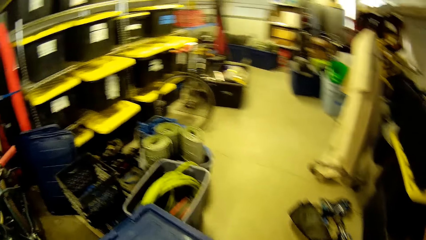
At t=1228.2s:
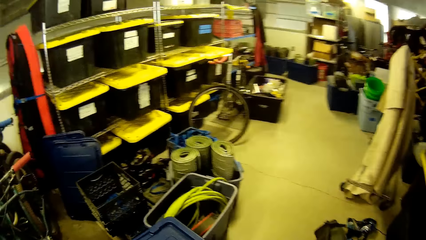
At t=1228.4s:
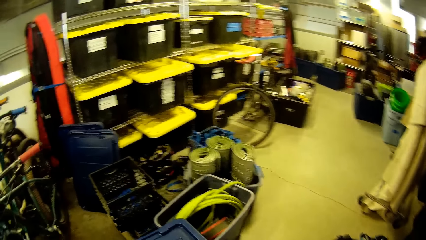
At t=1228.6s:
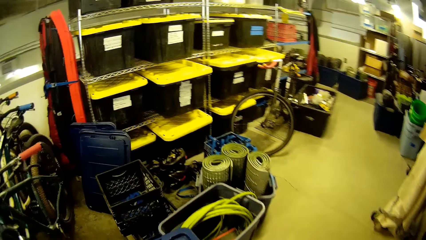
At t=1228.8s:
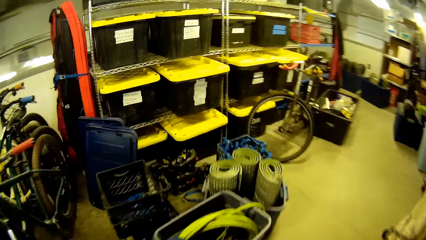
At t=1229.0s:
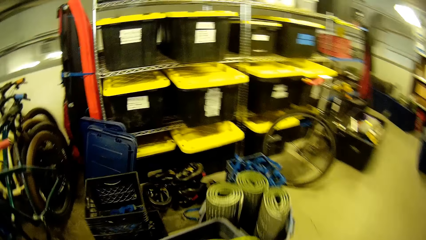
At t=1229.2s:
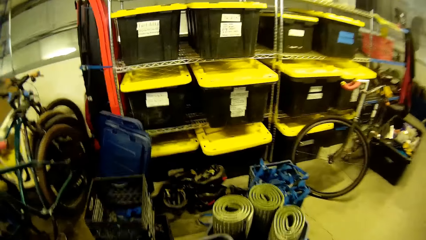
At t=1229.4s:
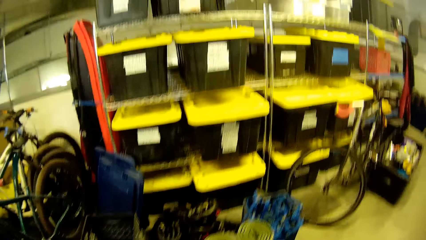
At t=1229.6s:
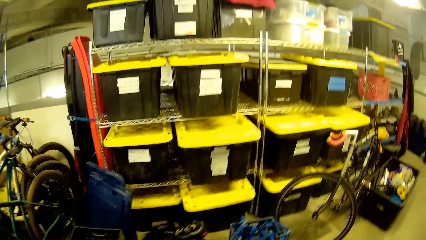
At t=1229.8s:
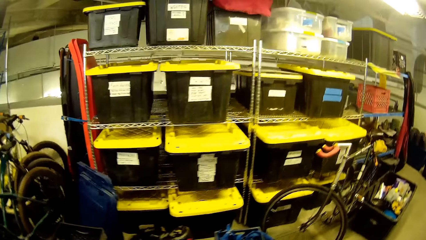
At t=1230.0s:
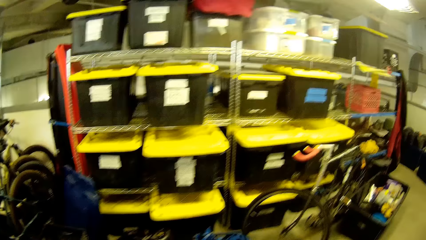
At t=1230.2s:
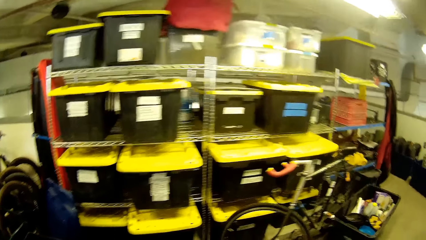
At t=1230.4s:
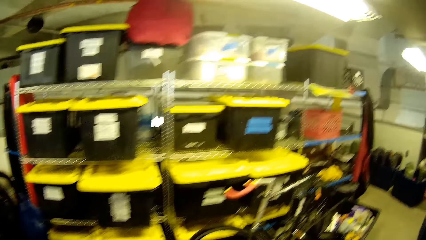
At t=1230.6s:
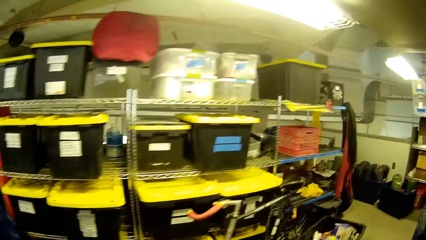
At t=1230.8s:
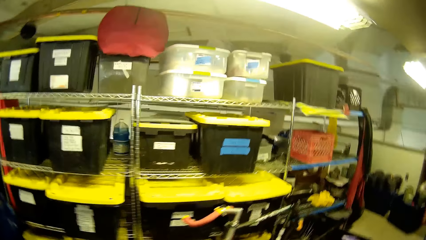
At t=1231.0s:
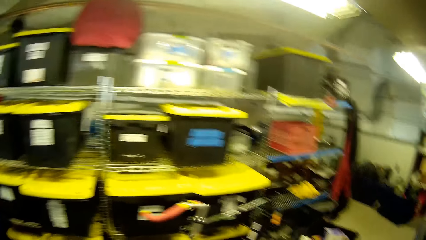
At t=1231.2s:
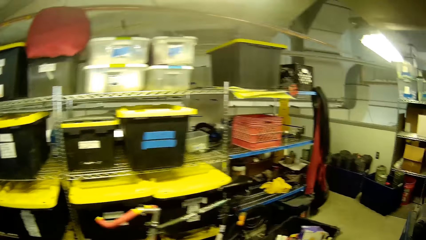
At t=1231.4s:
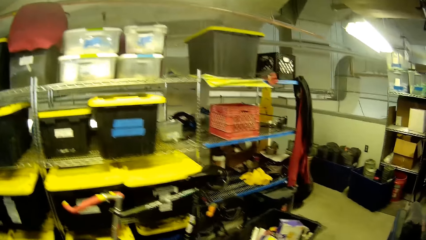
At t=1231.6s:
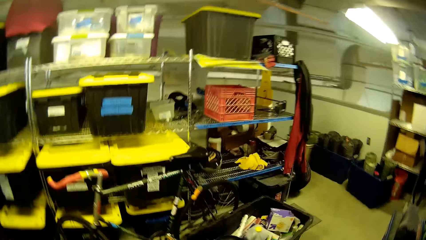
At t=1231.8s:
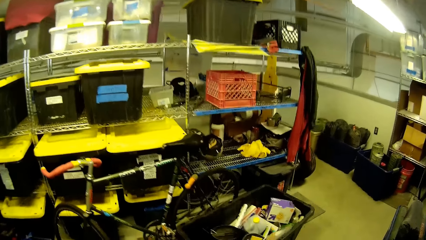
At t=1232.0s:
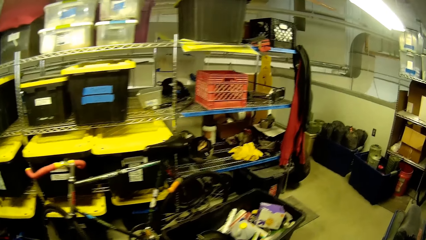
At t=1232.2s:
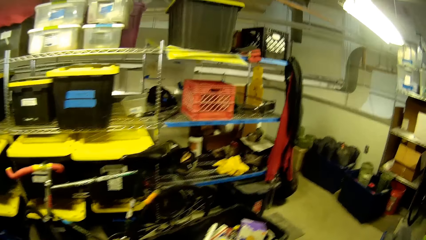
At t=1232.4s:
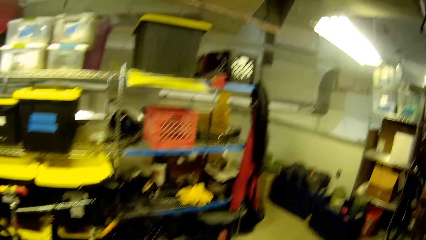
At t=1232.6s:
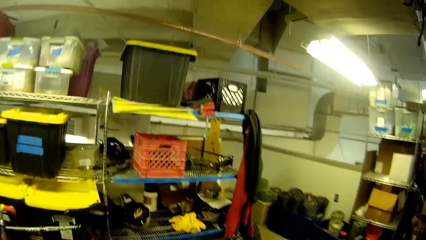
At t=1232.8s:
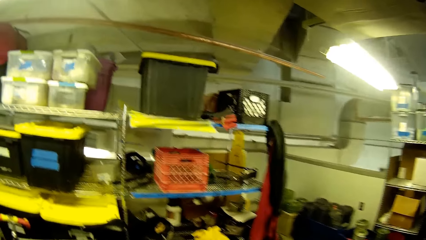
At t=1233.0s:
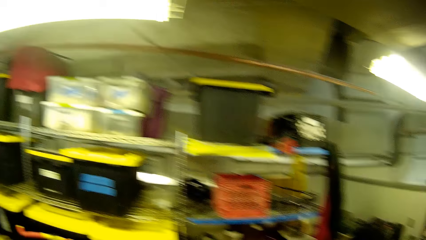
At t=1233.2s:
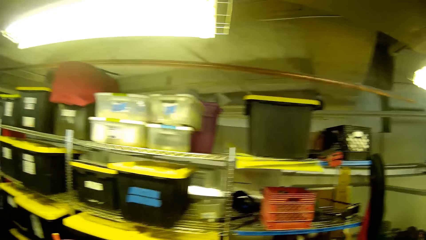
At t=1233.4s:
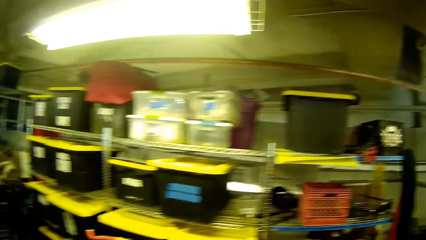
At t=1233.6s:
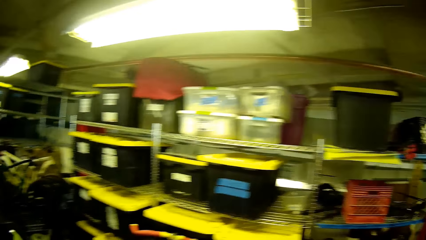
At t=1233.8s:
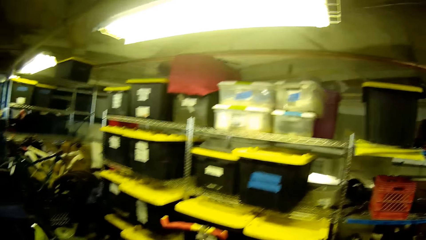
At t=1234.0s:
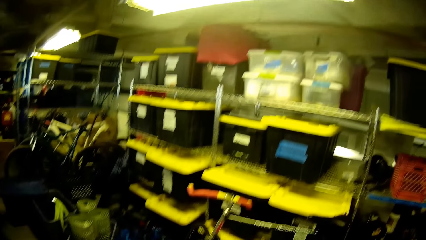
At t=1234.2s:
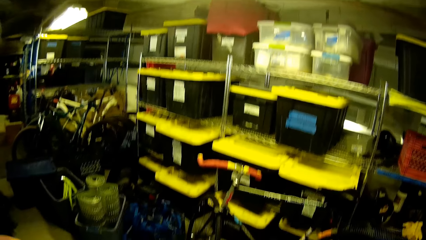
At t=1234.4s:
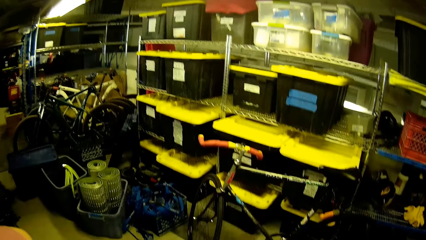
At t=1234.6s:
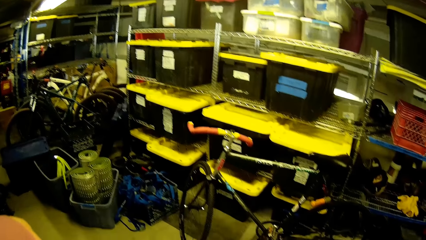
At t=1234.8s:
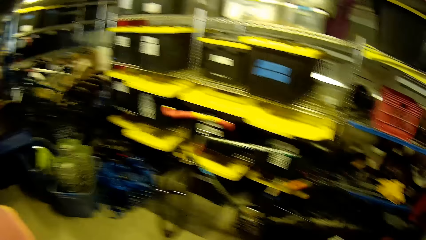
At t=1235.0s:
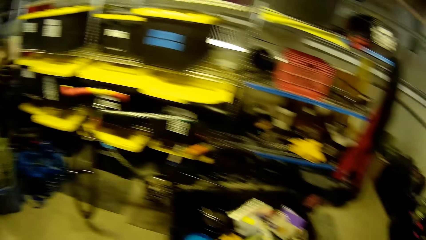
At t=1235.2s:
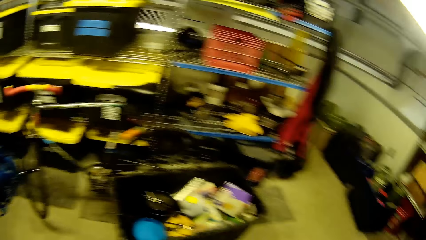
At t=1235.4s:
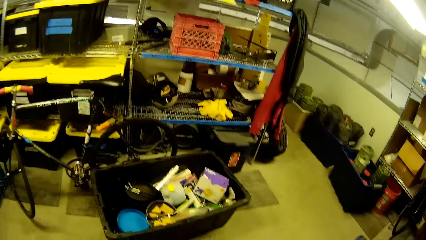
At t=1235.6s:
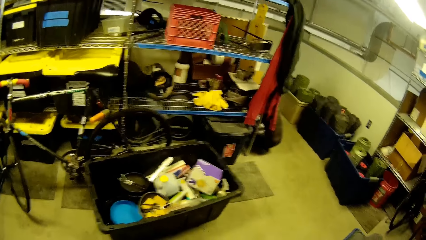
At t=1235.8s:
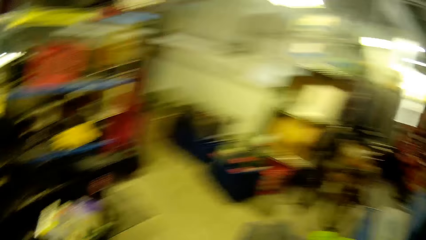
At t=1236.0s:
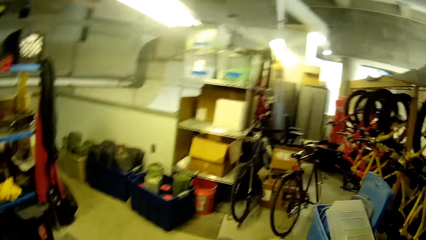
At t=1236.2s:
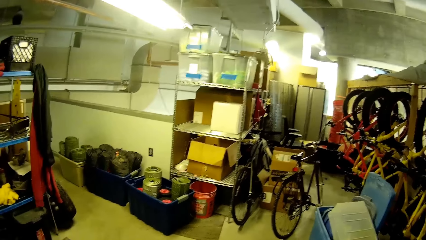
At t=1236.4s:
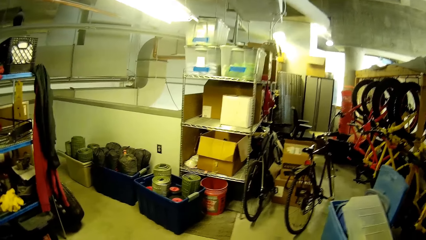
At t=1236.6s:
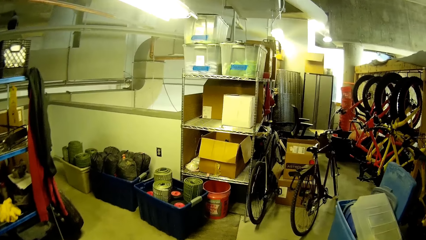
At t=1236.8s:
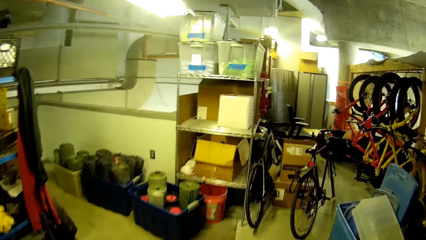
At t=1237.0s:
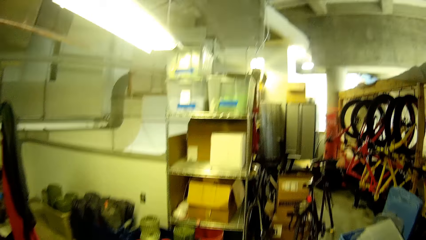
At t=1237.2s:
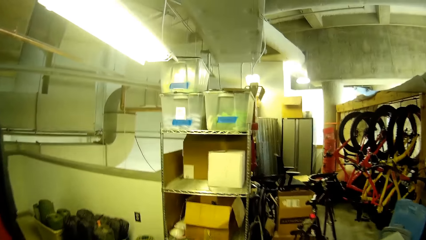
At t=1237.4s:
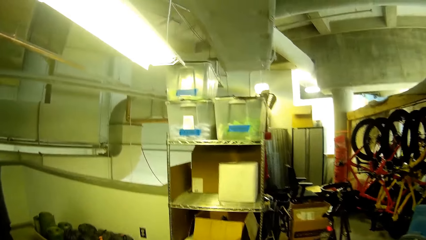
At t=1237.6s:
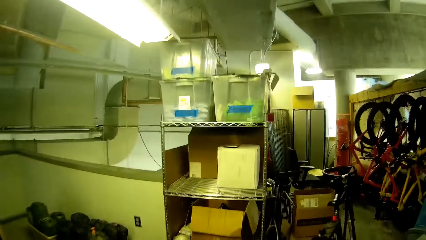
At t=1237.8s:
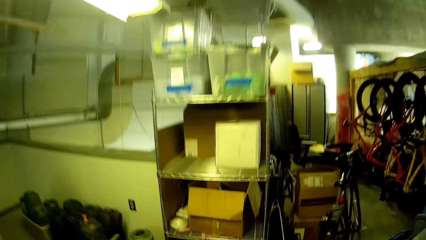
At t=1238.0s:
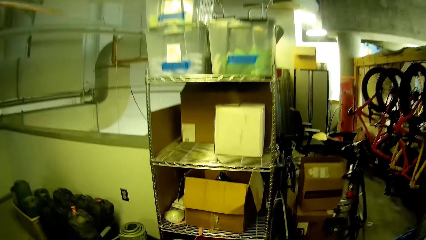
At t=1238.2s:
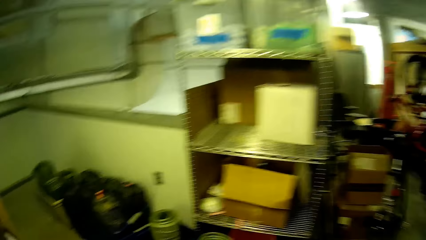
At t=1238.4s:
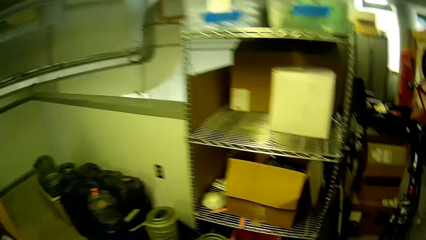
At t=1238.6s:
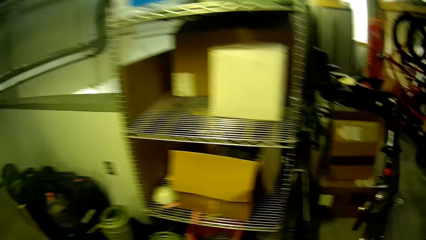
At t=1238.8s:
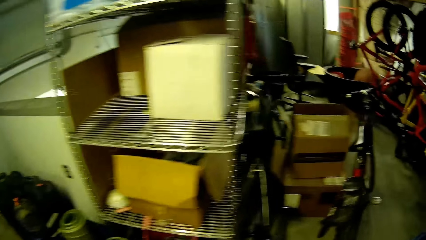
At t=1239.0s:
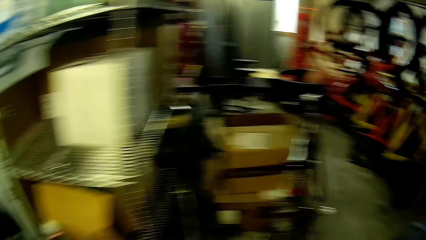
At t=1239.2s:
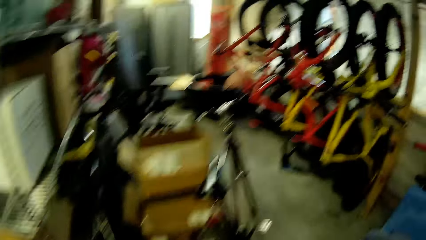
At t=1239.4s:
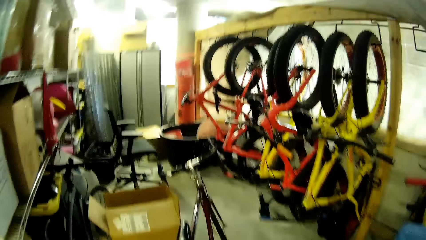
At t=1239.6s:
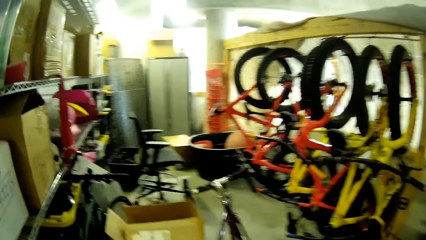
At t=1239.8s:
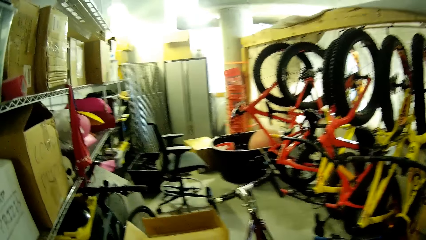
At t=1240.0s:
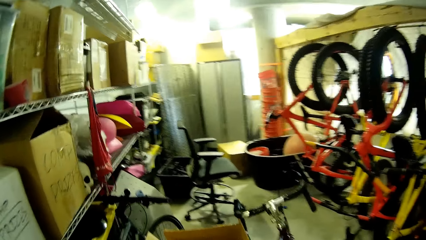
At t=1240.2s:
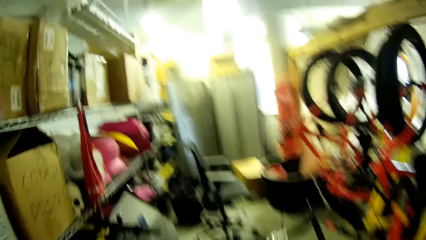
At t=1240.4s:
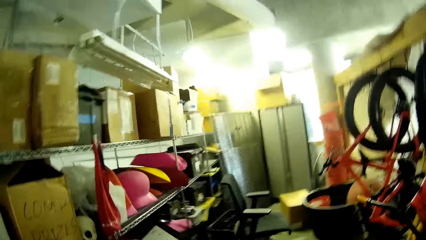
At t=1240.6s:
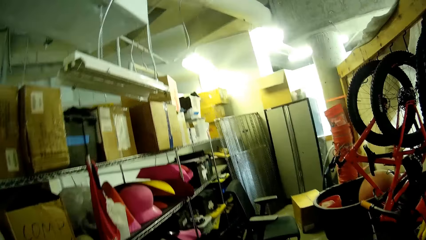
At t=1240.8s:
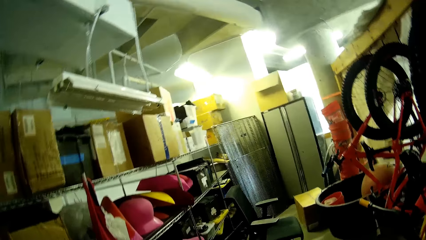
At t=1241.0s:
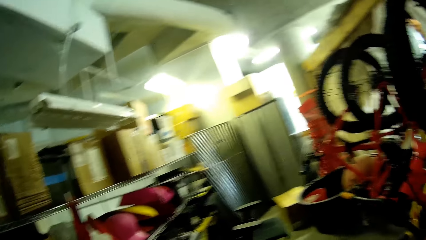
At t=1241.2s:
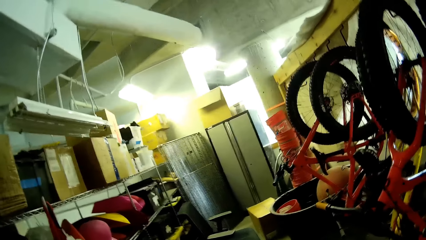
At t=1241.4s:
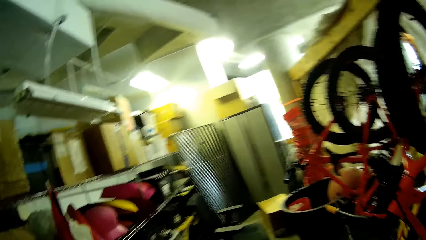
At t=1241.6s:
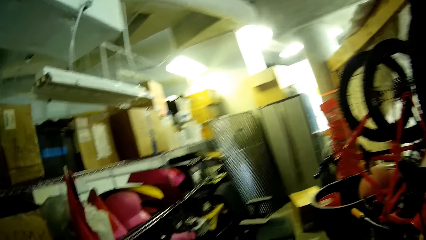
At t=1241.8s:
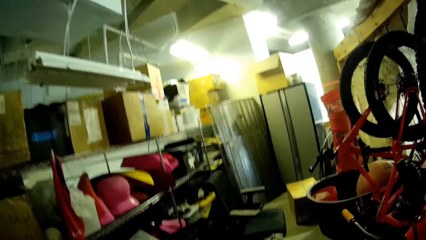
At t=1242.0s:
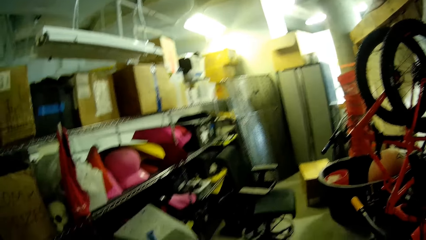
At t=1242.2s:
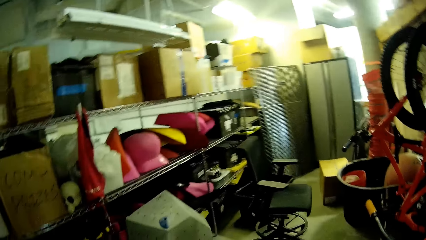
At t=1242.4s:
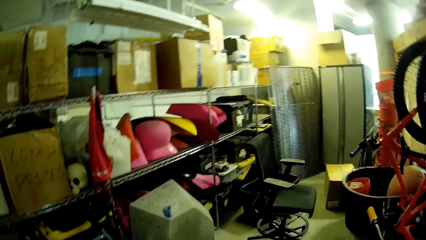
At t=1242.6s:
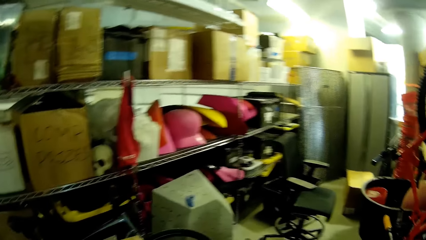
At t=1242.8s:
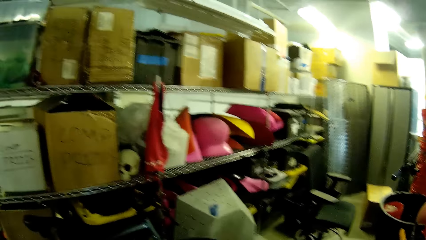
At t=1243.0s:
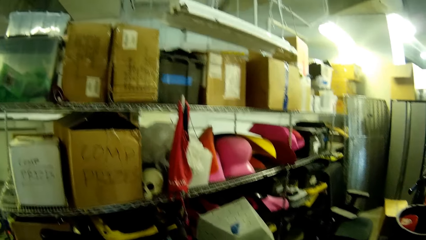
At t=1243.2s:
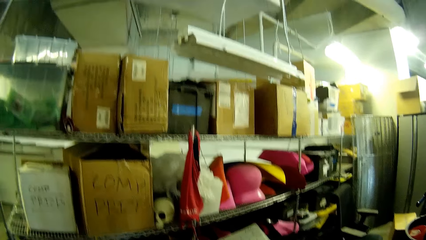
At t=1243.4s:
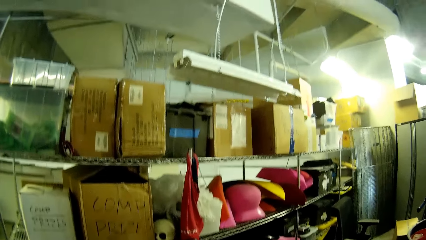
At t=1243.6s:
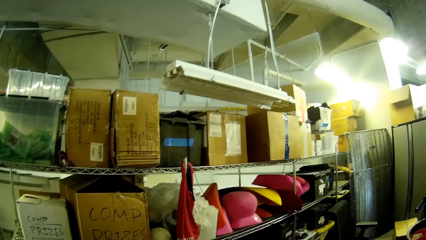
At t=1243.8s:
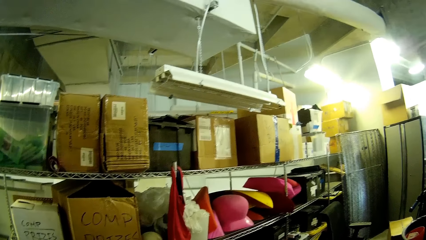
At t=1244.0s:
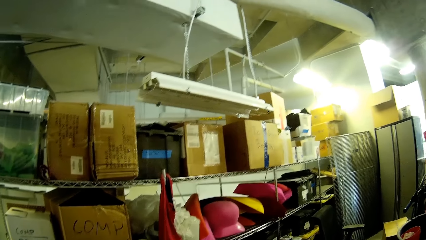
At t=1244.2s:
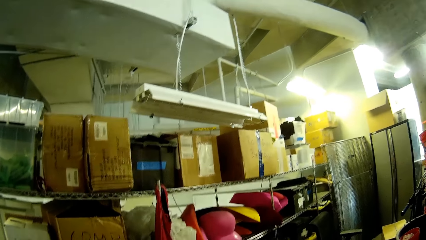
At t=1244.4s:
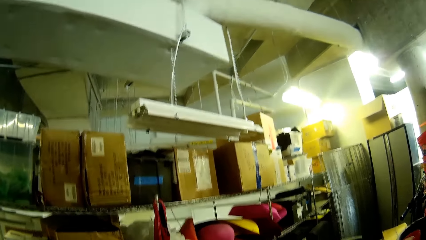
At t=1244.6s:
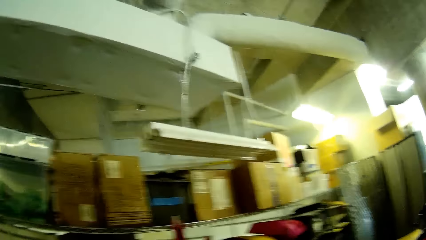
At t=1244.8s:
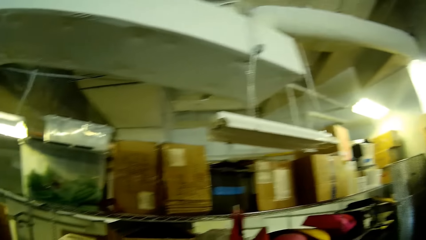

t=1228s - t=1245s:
The camera wearer looks around in the supermarket.
